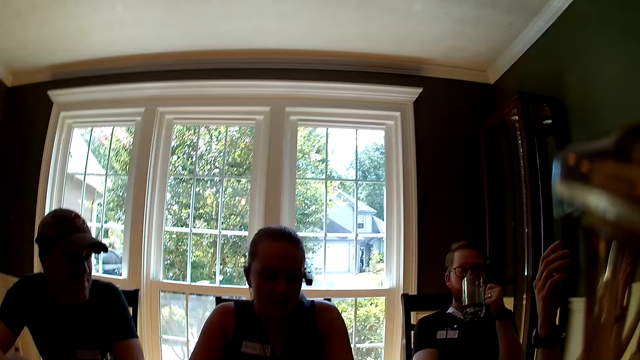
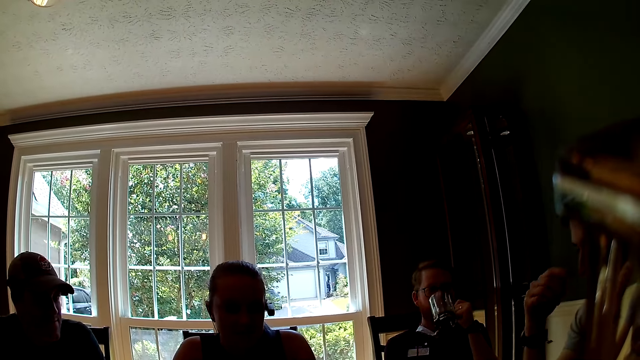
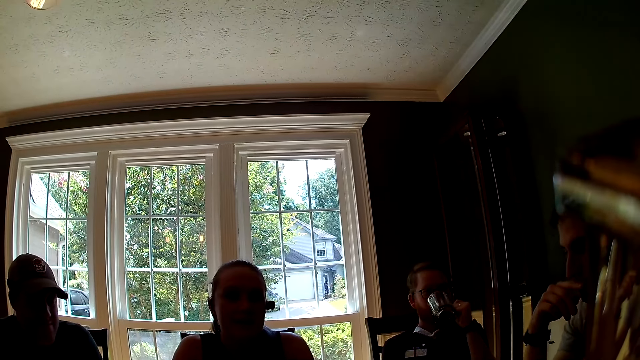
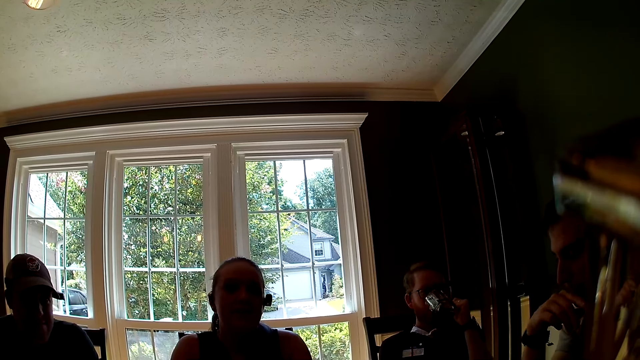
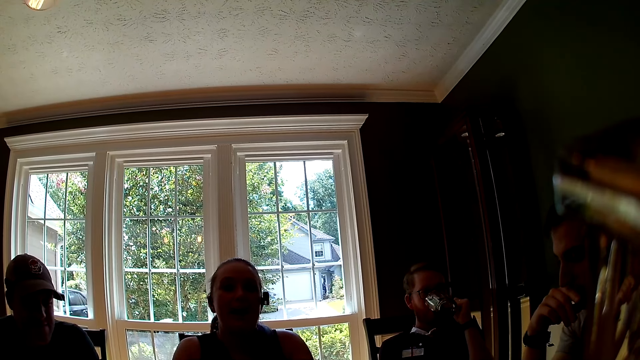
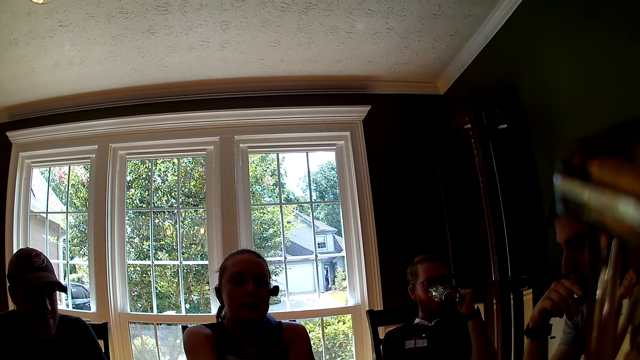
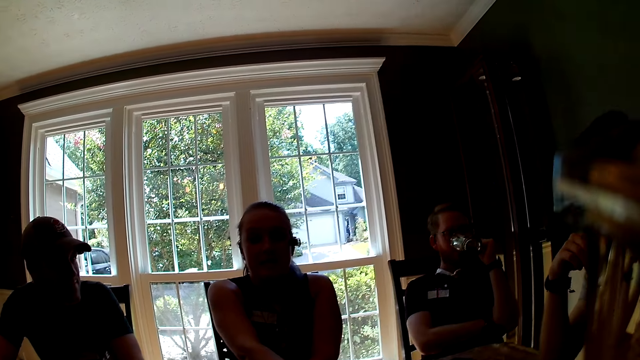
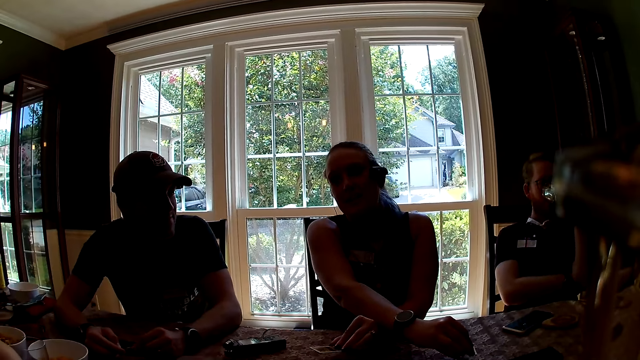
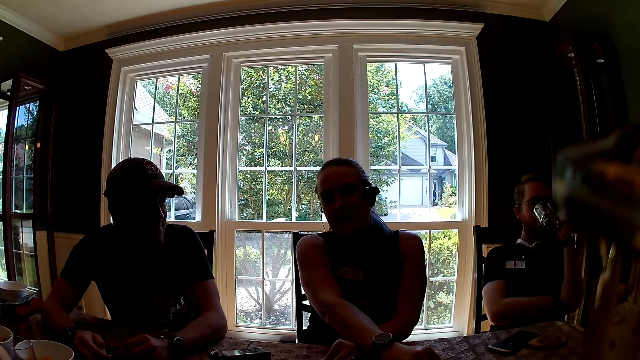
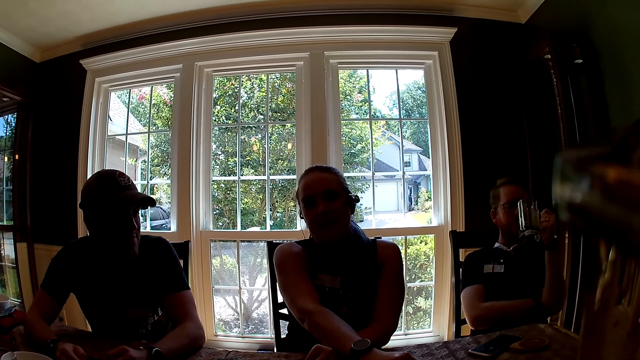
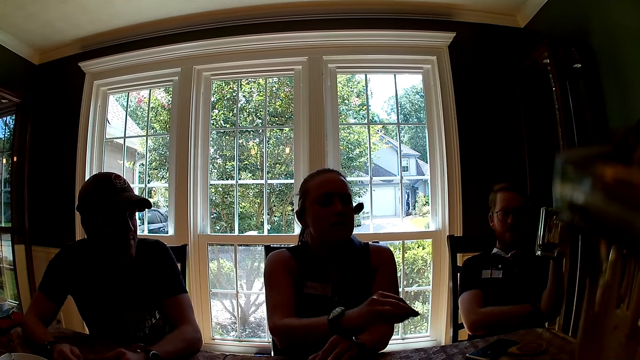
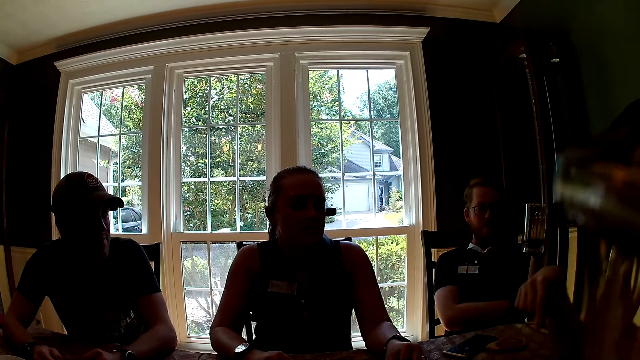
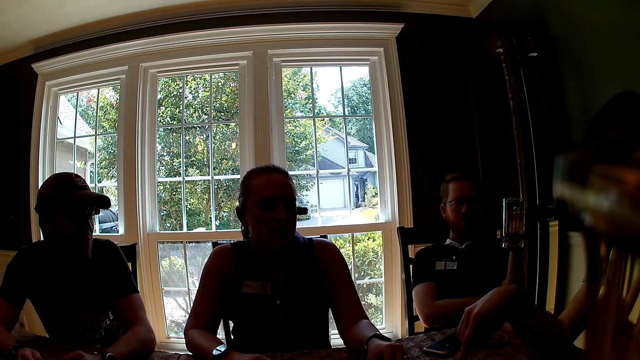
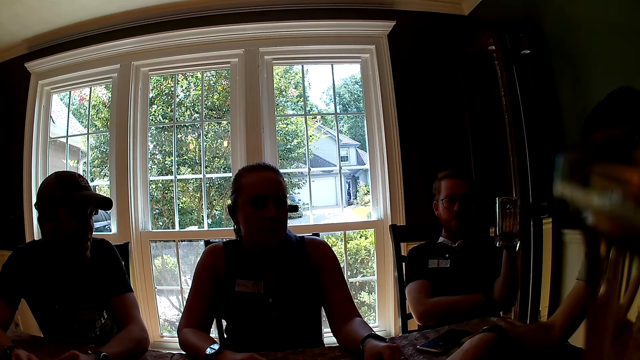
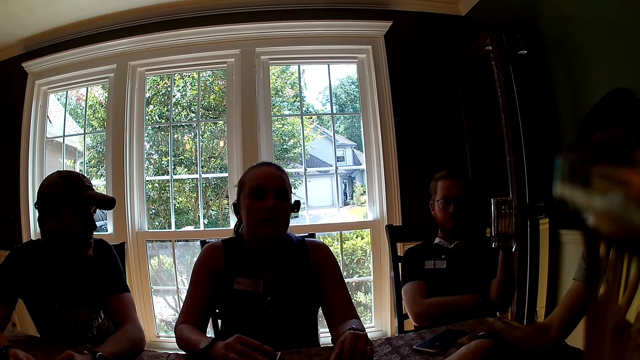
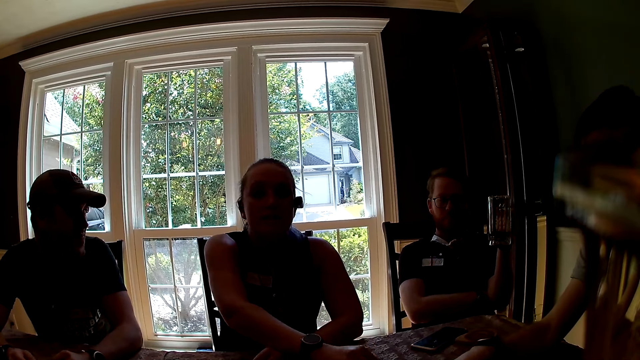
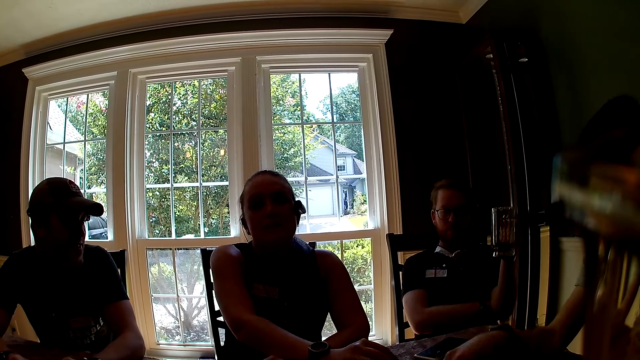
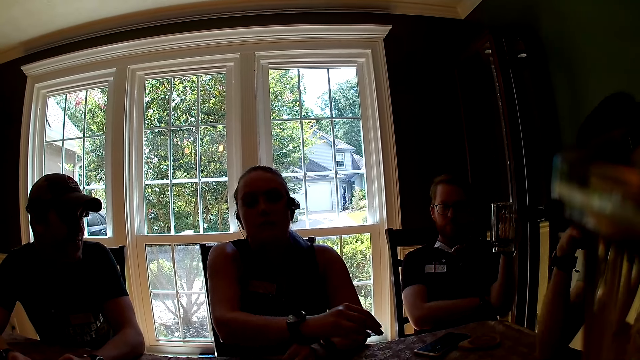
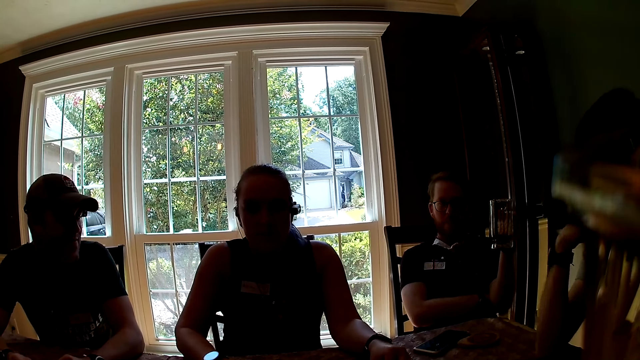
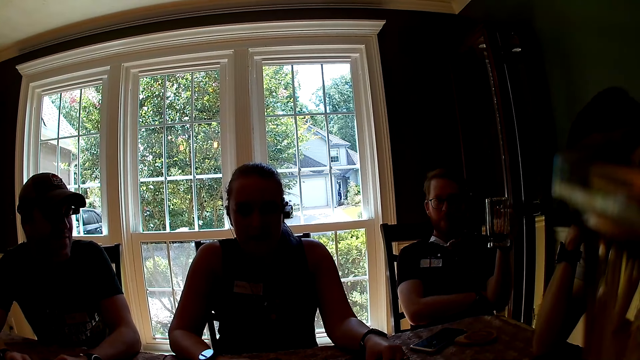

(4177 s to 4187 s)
A man interacts with everyone. Another man sips from the cup in his left hand. A woman interacts with everyone and picks up a card on the table with her left hand. The other man holds the cup with his left hand. The first man interacts with everyone. A third man interacts with everyone. The woman interacts with everyone and drops the card on the table with her right hand.

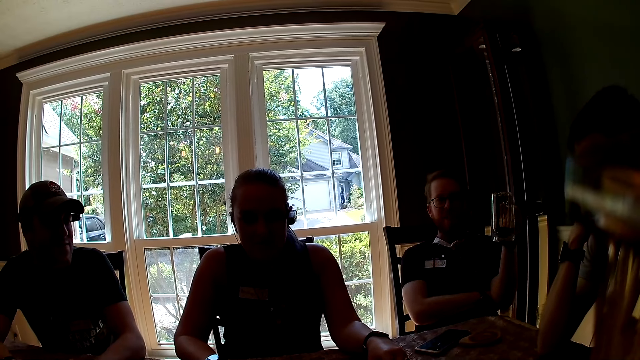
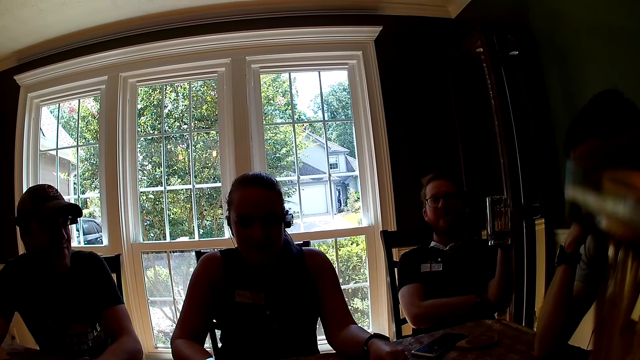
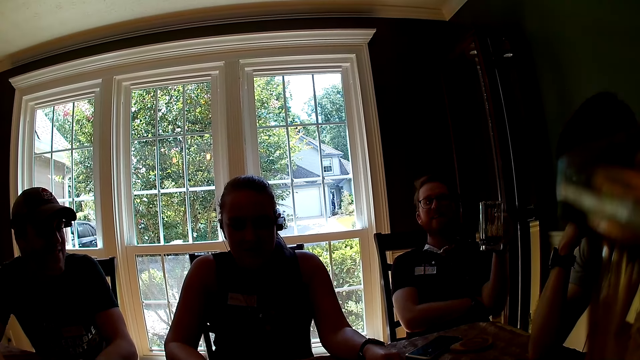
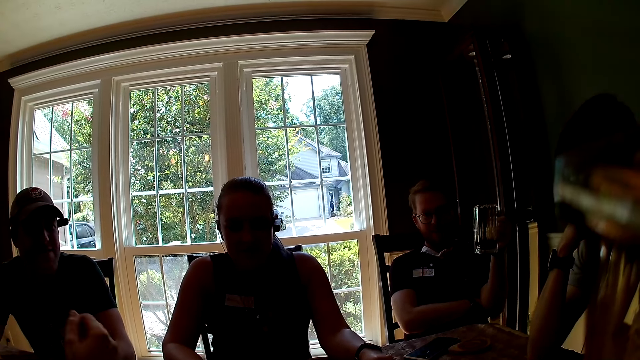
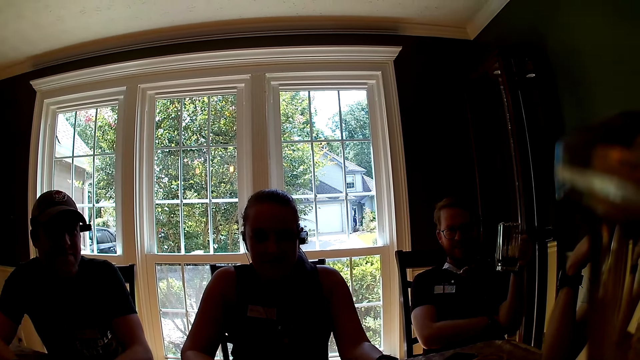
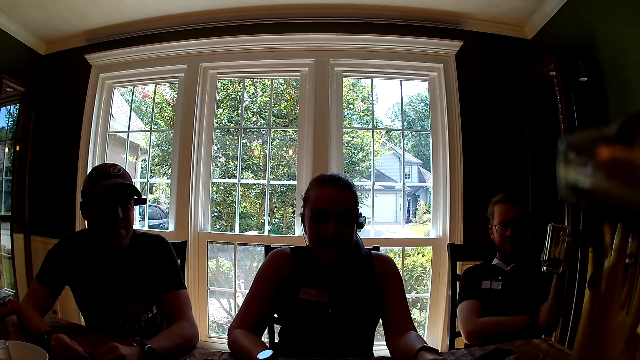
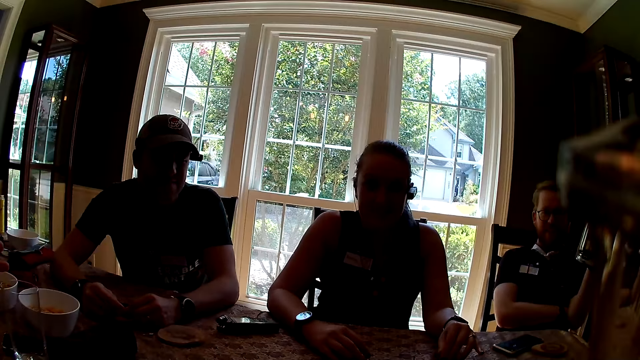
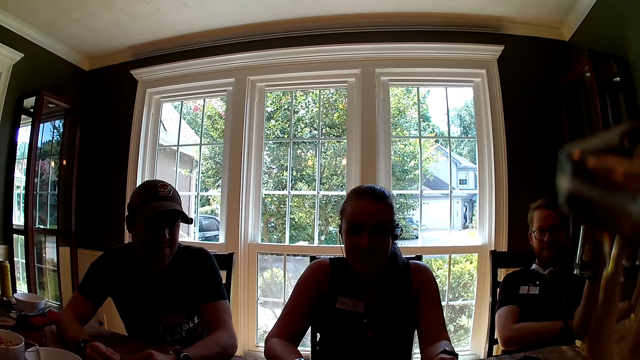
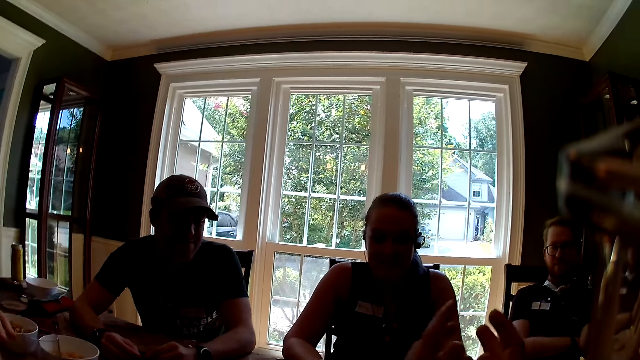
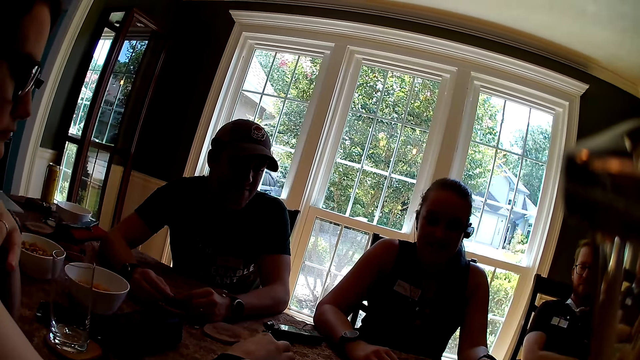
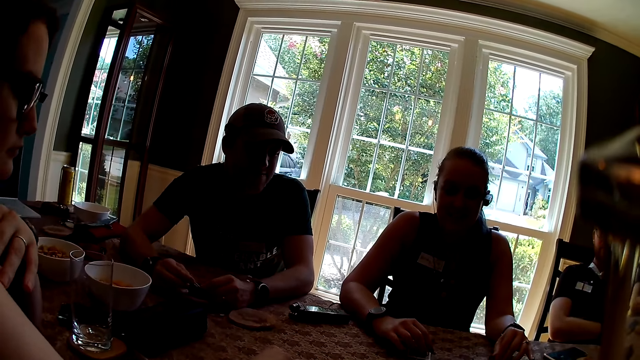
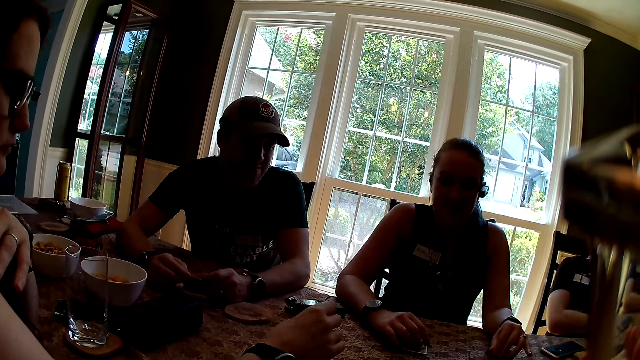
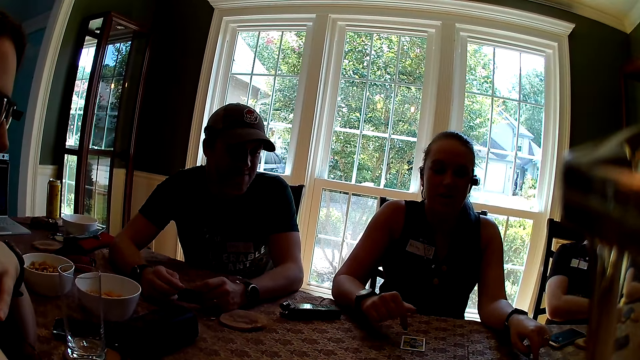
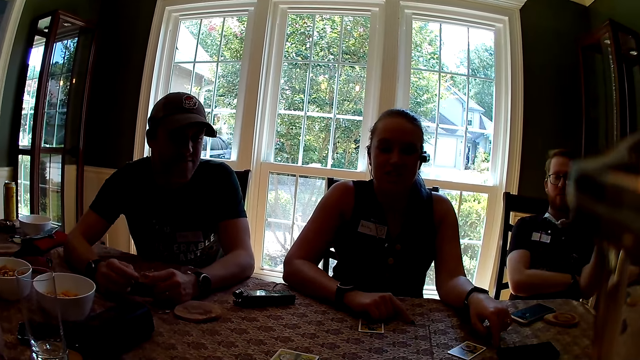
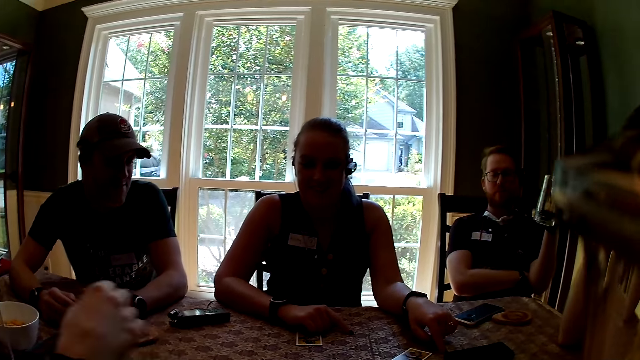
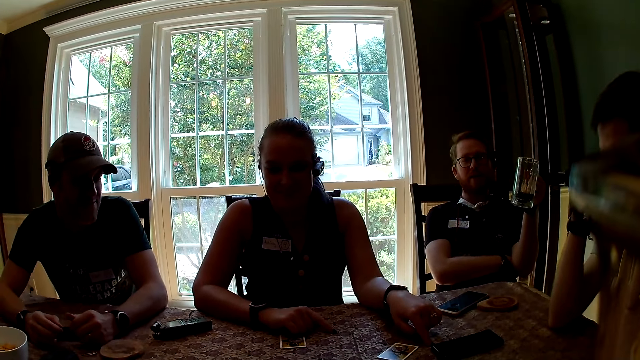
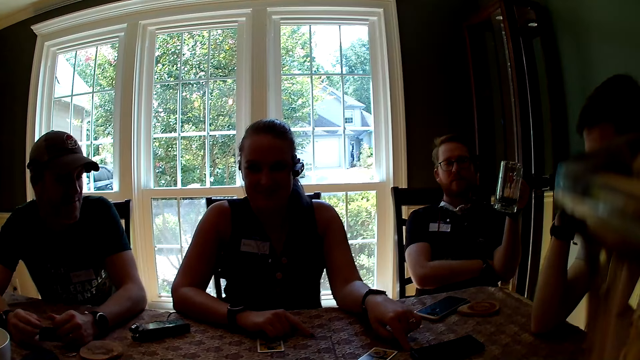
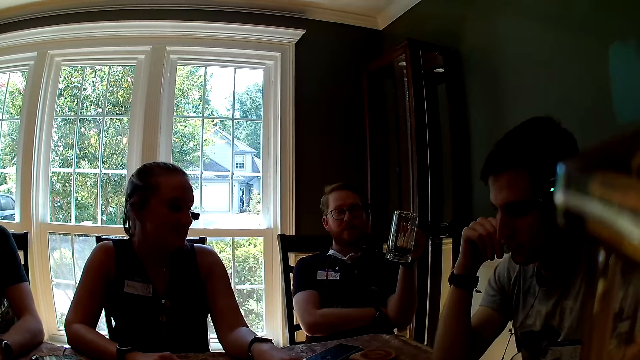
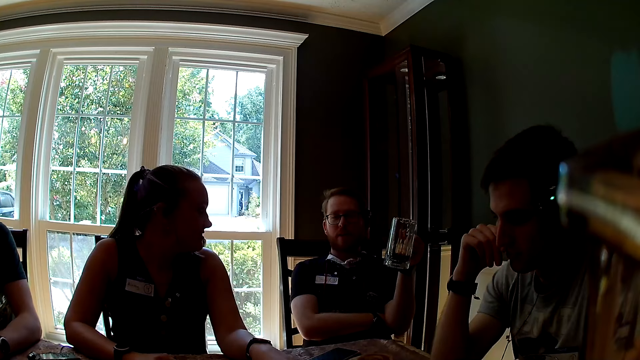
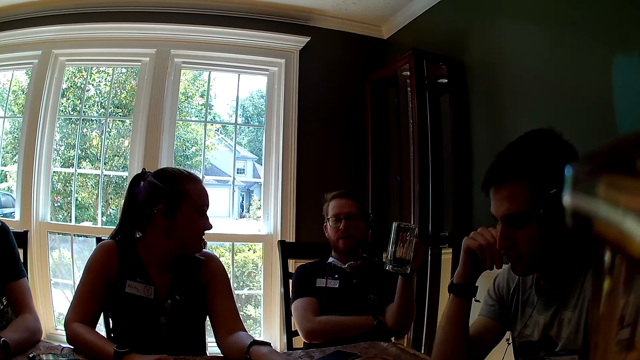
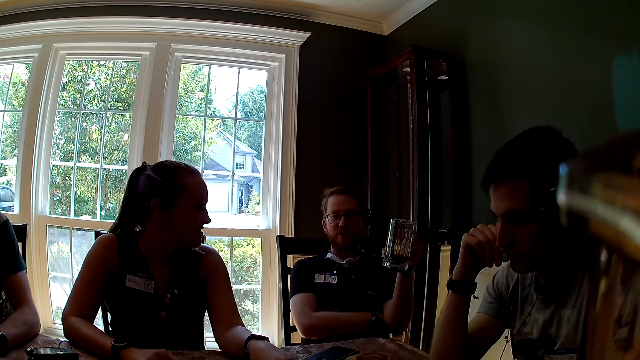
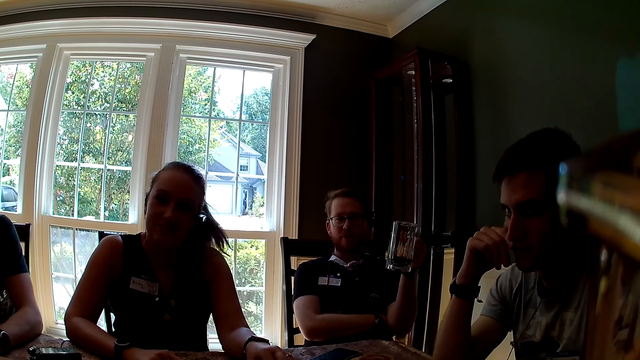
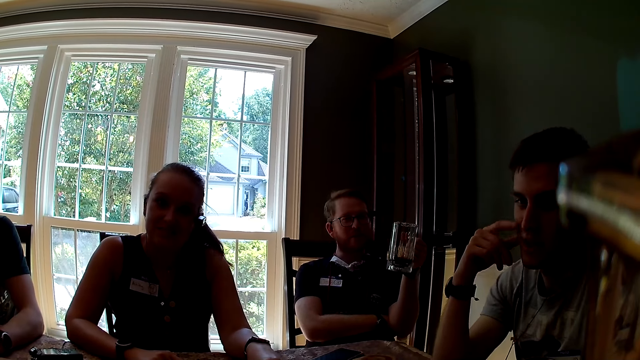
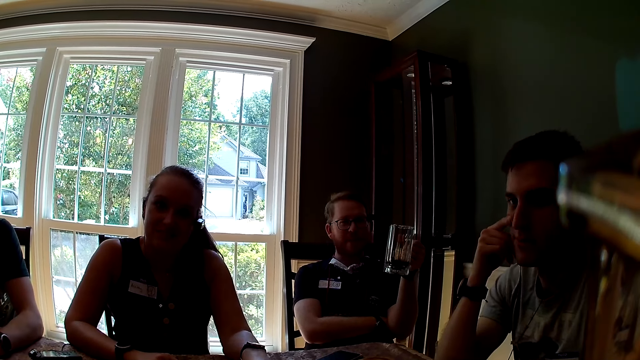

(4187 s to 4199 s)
A man interacts with everyone. The camera wearer interacts with everyone. A woman touches a card on the table with her right hand. Another woman interacts with everyone. The man interacts with everyone. The other woman turns towards the man. Another man touches his face with his right hand.
